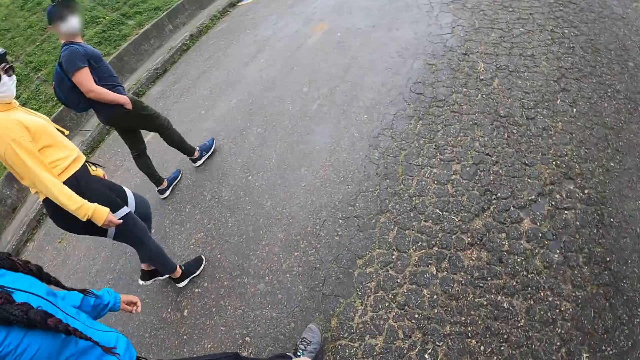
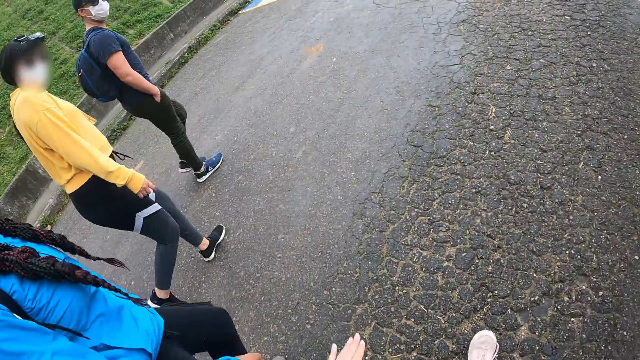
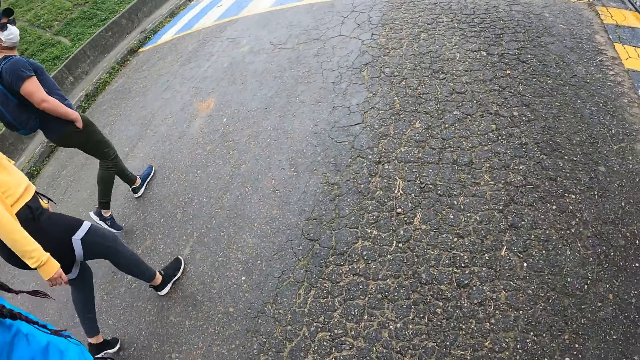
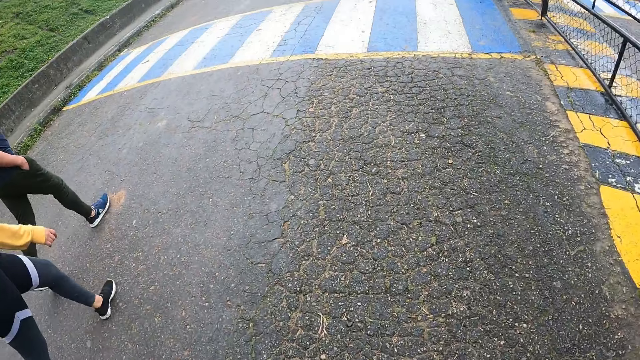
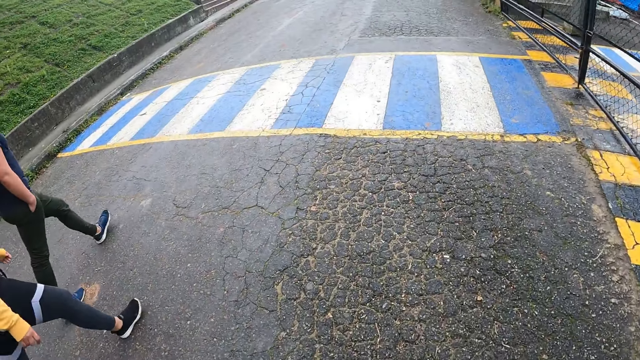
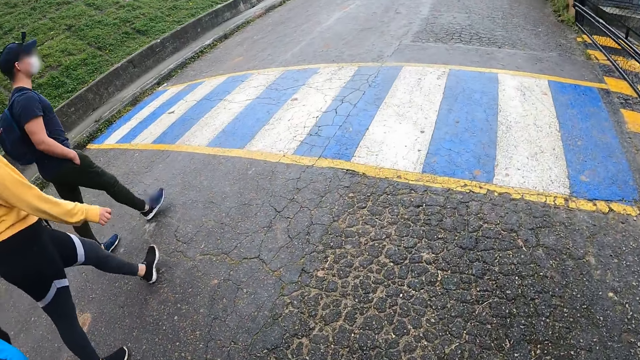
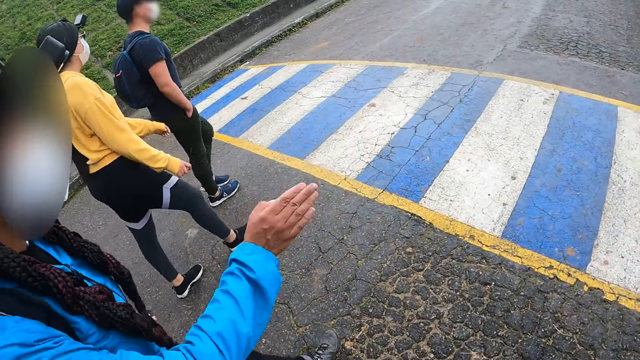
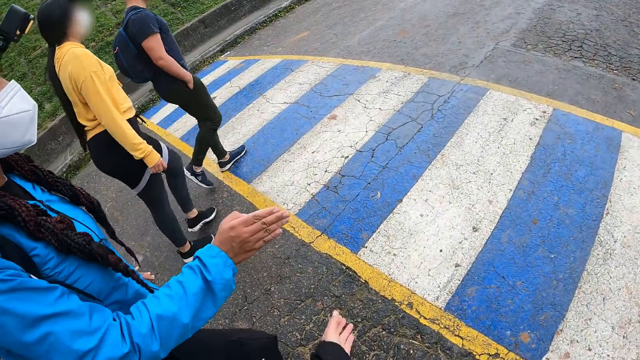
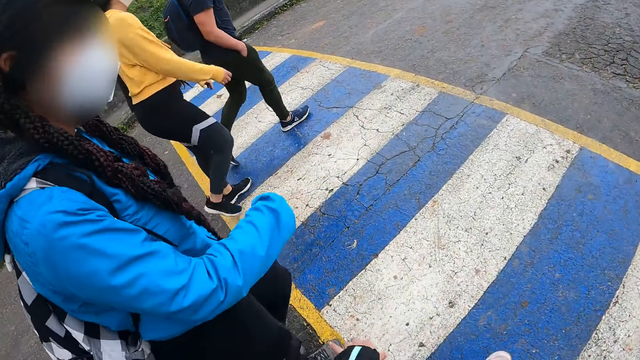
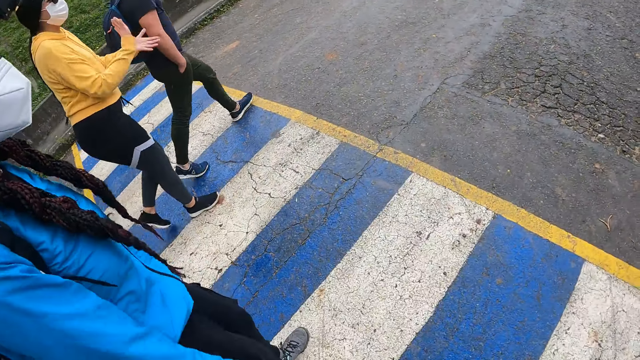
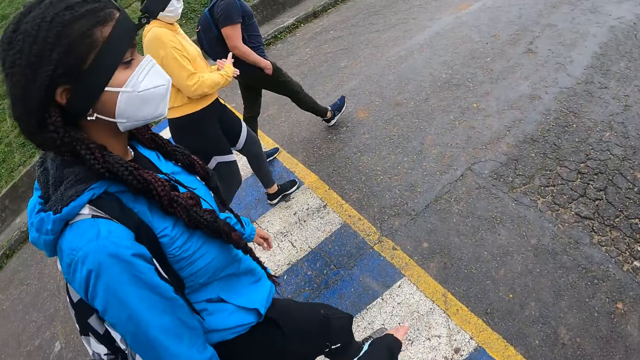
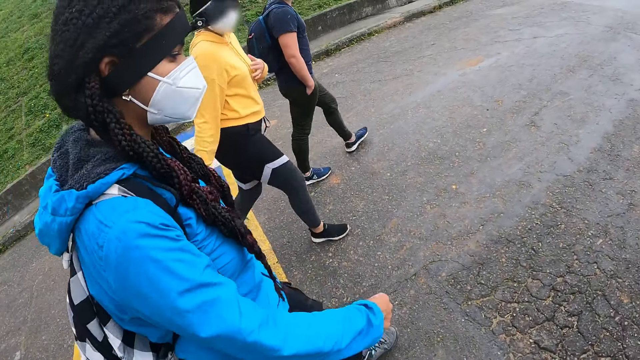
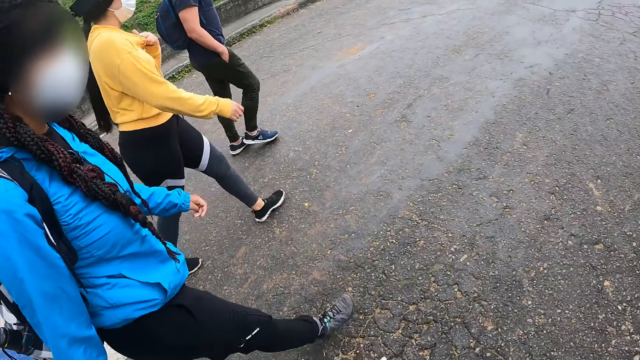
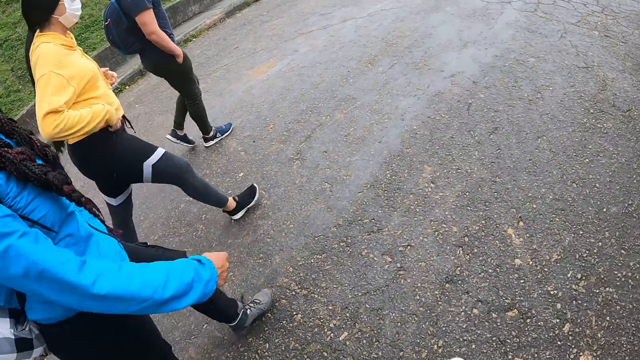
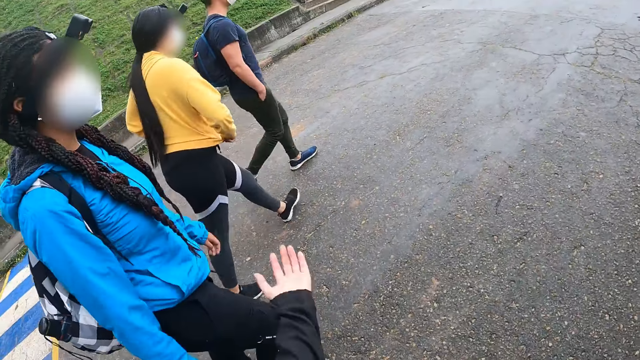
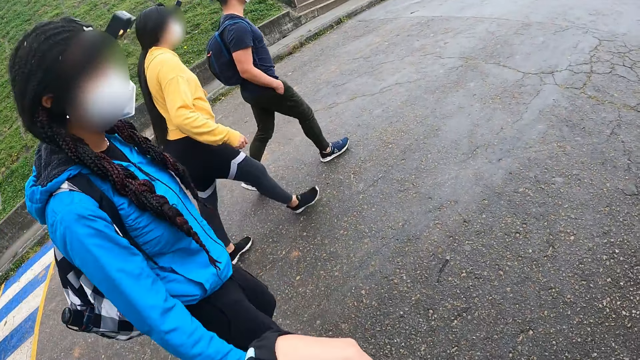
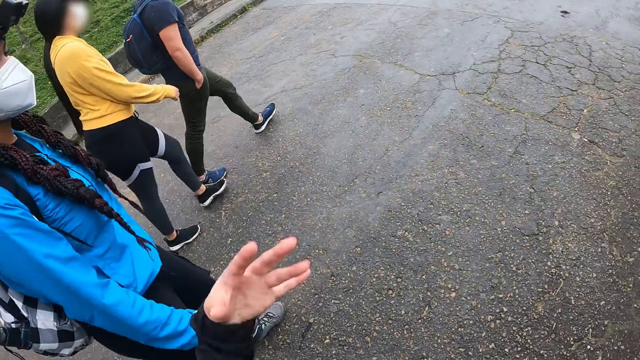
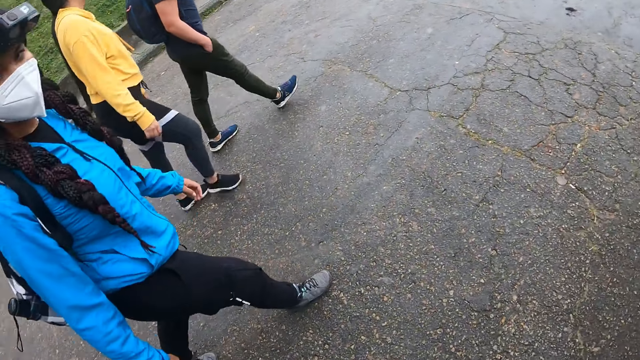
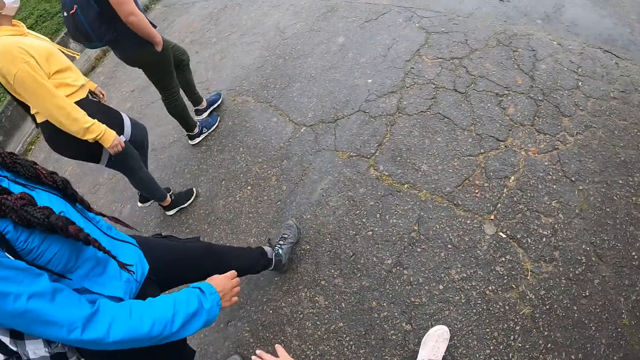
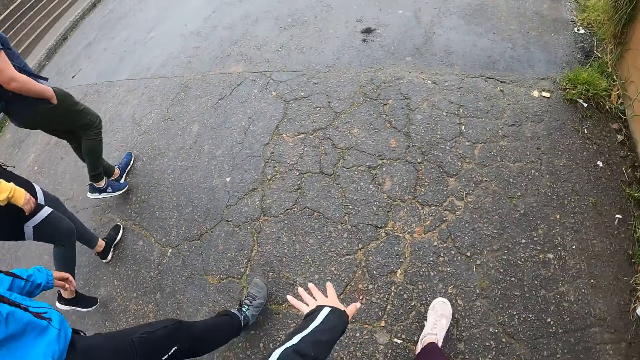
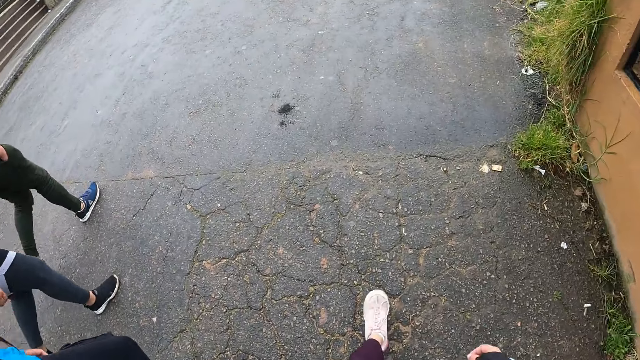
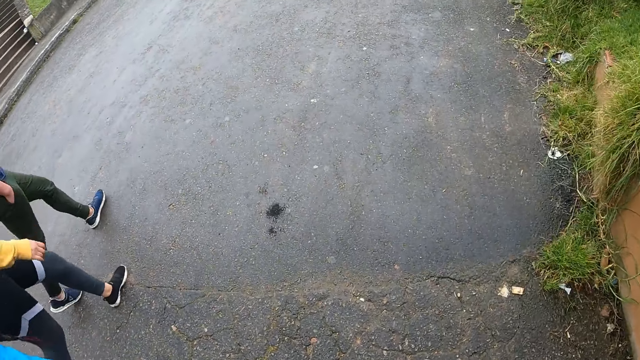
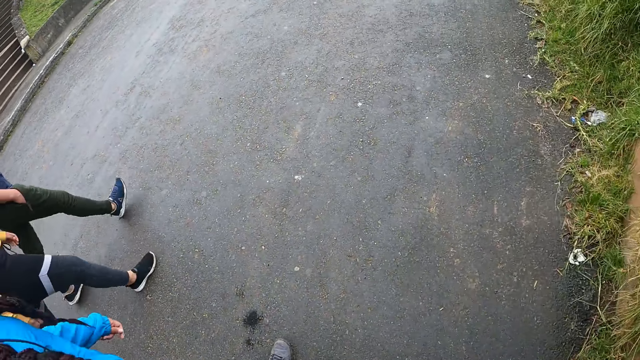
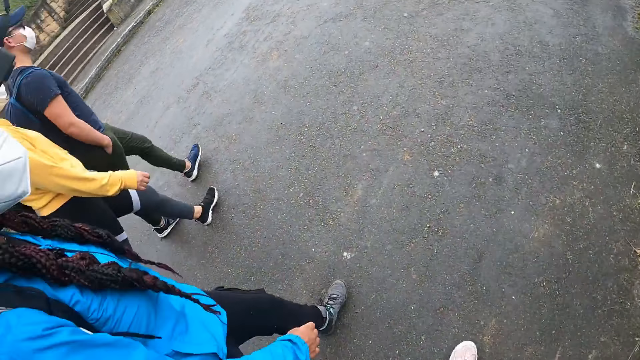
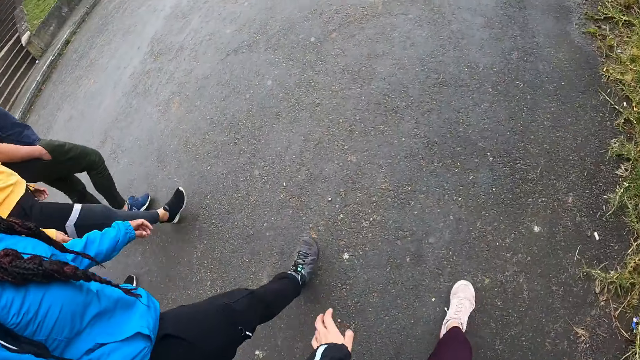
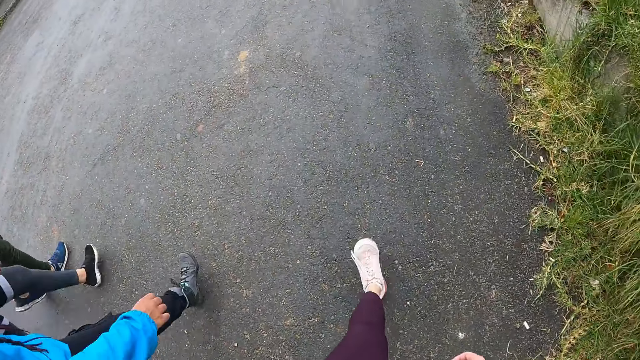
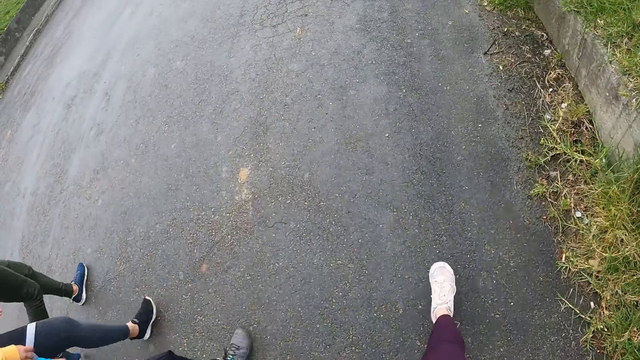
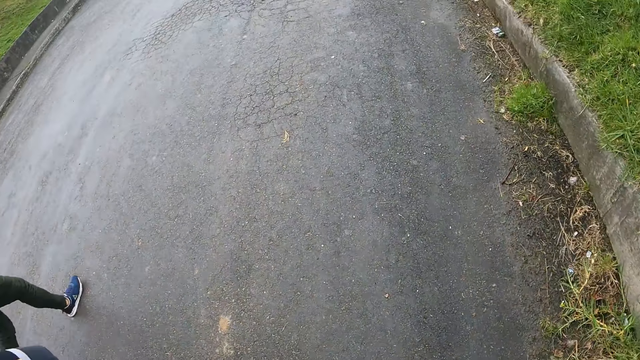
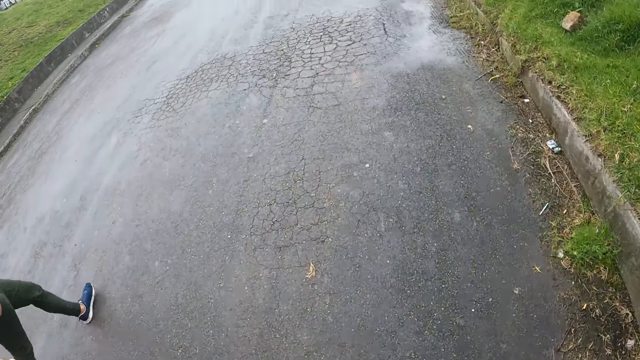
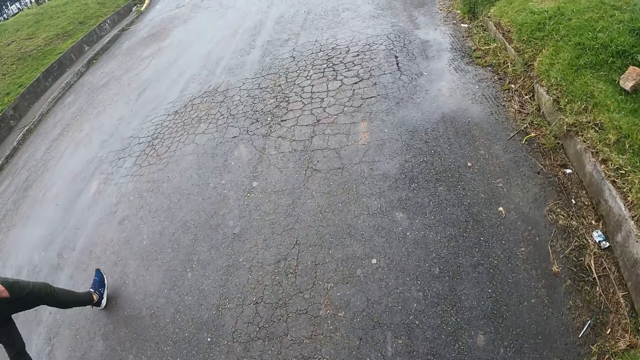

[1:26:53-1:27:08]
The camera wearer walks on a road. A lady interacts with another lady. A woman adjusts her sweater with both hands. The camera wearer interacts with the other lady. They walk on the road.

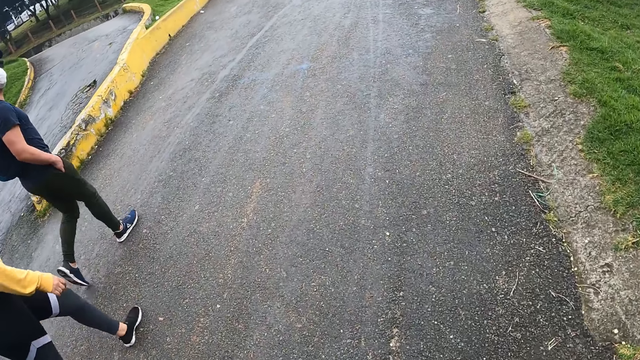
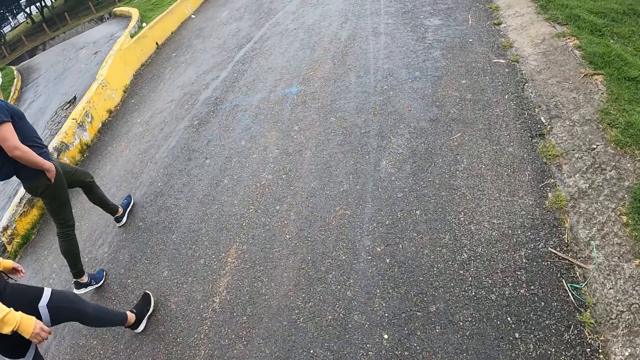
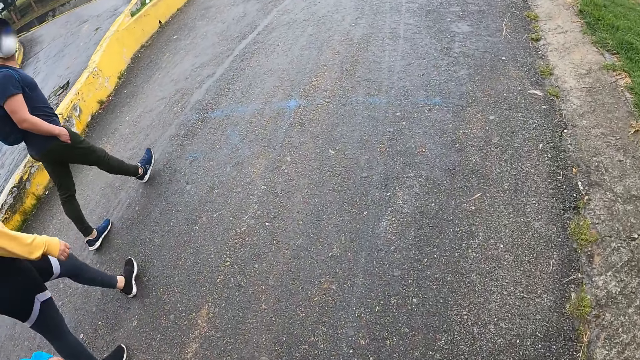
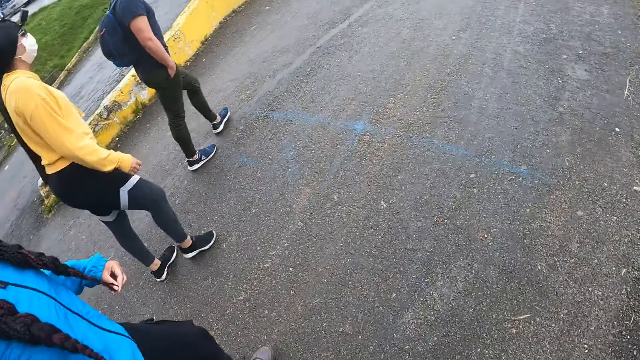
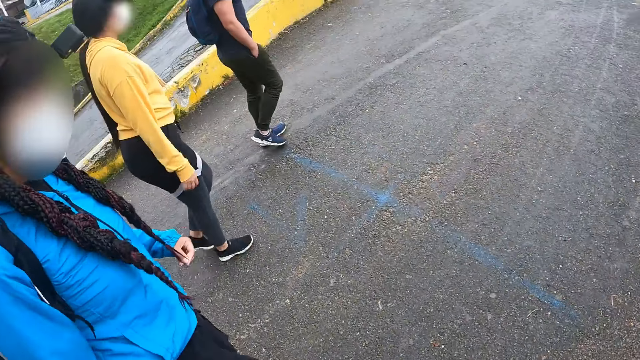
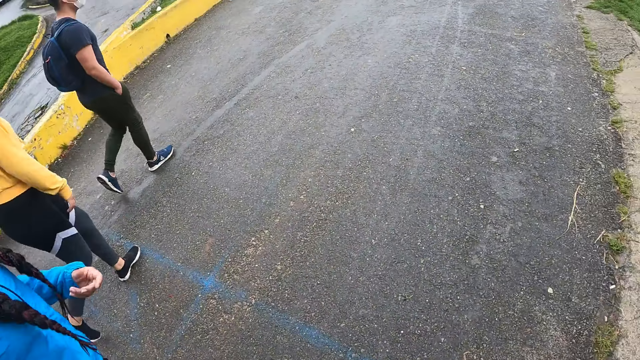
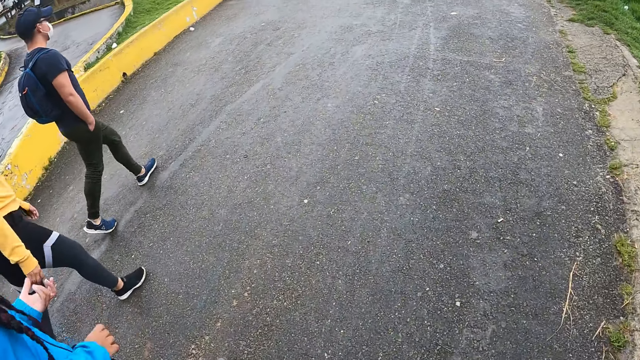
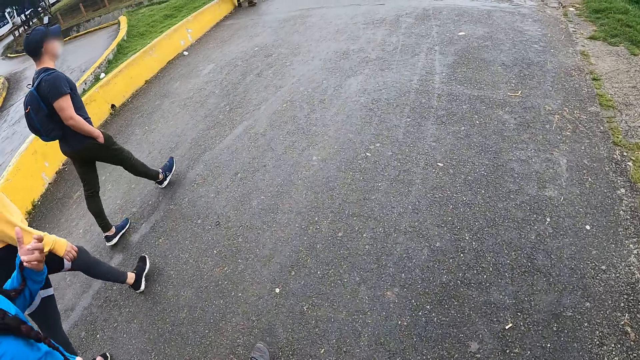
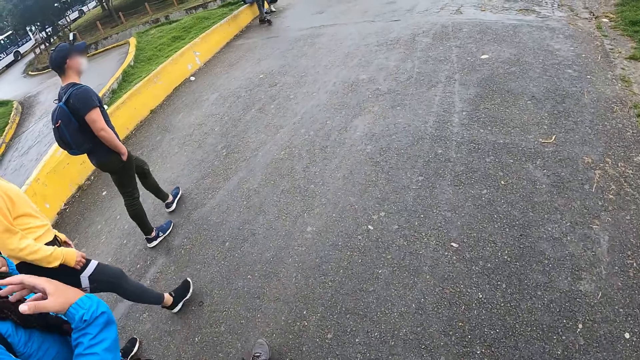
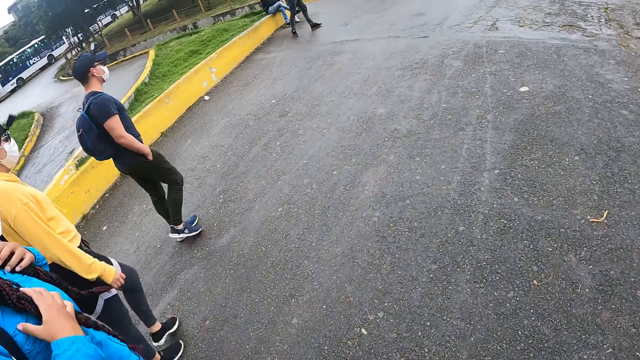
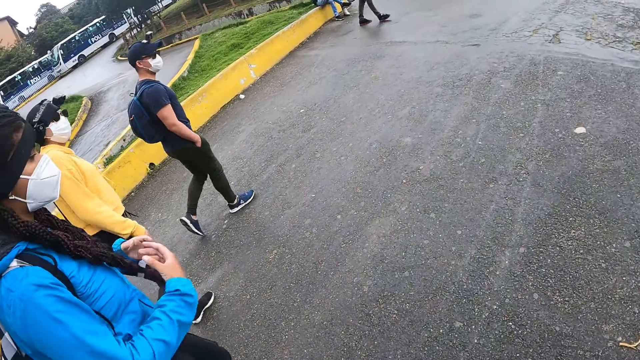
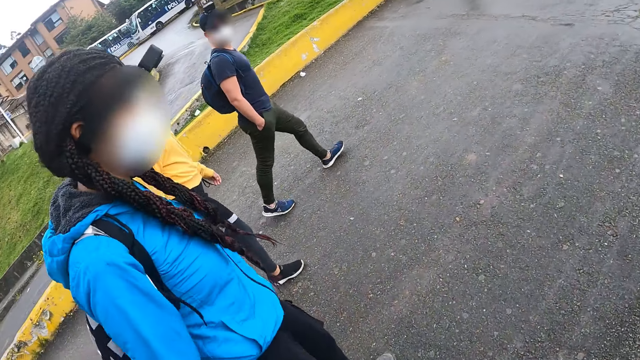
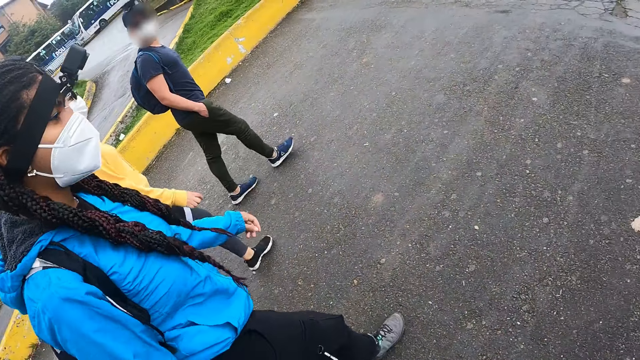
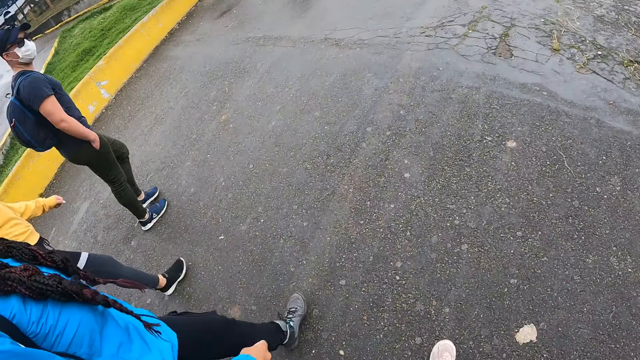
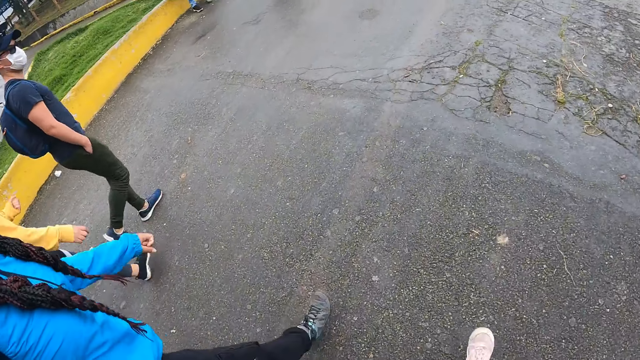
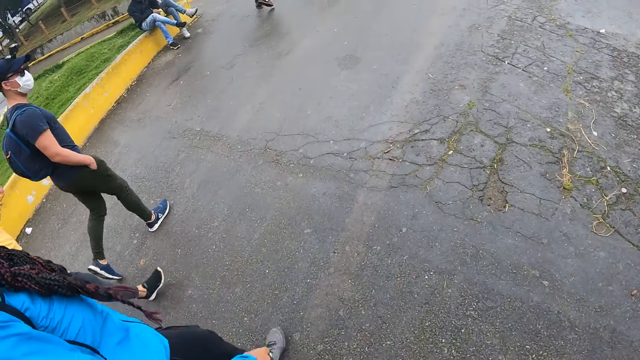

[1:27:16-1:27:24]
A man looks around a road. A woman touches her hair with her left hand. A lady interacts with the camera wearer. The woman holds her hair with both hands. The camera wearer walks on the road.
